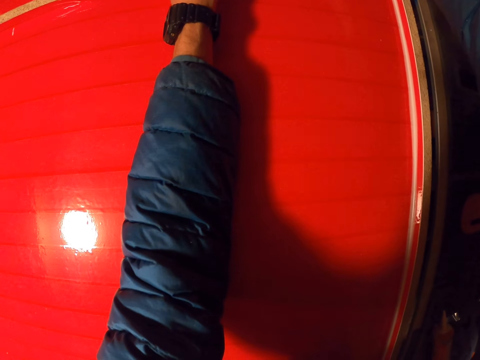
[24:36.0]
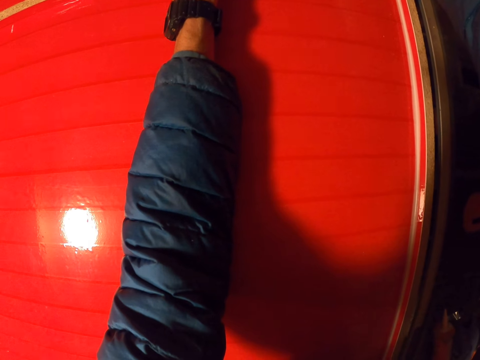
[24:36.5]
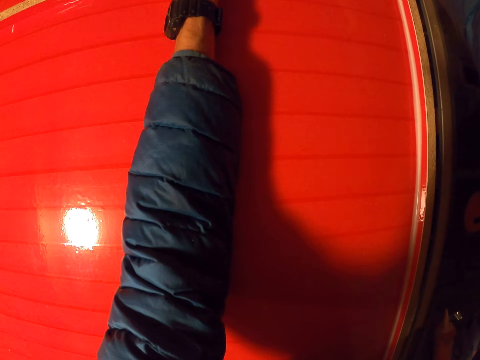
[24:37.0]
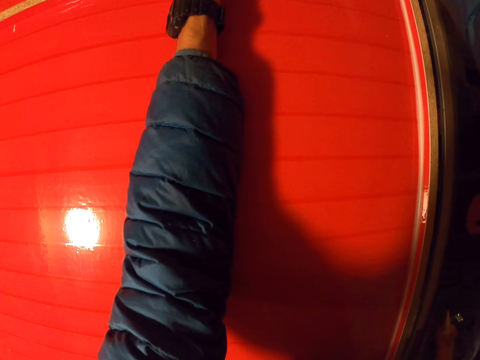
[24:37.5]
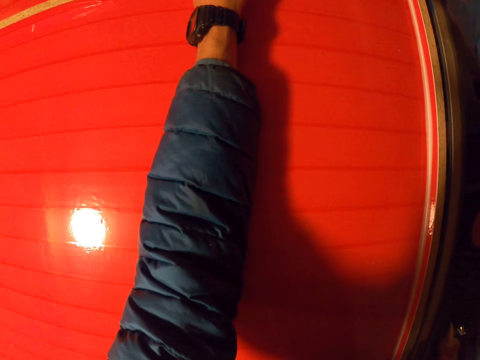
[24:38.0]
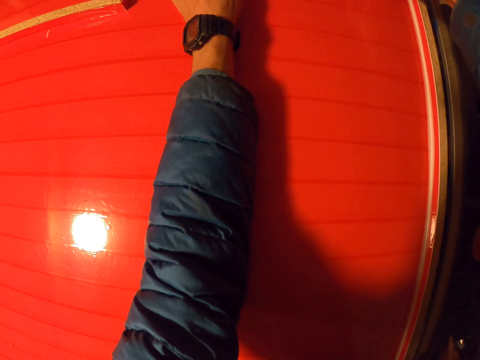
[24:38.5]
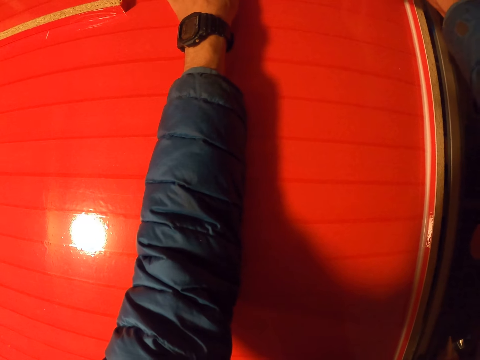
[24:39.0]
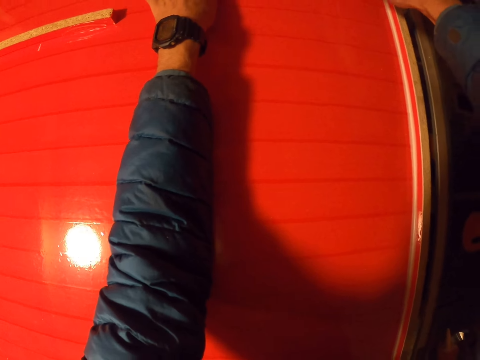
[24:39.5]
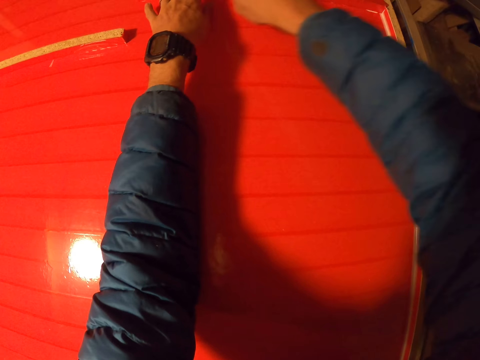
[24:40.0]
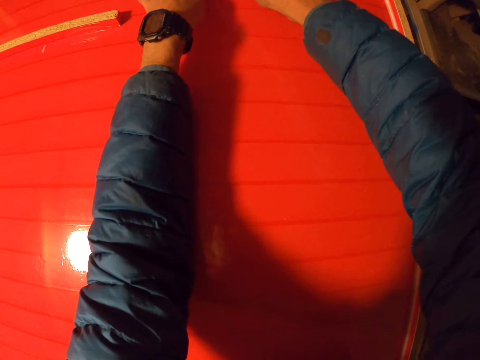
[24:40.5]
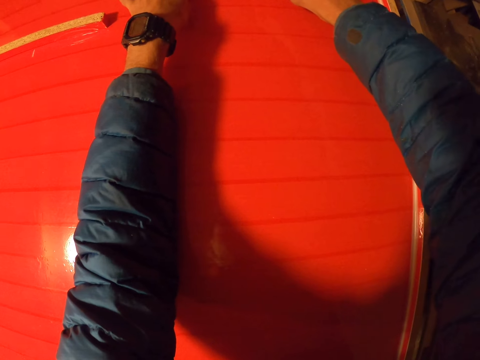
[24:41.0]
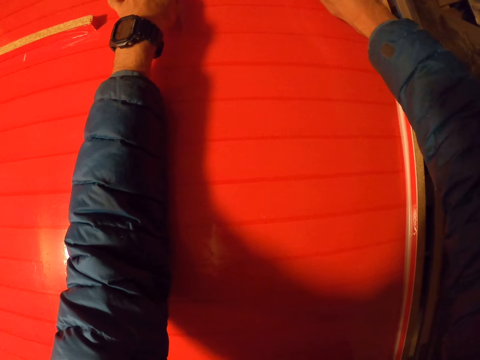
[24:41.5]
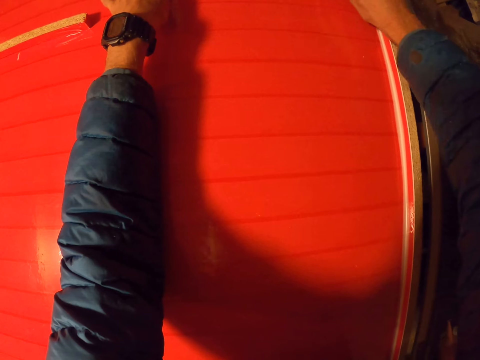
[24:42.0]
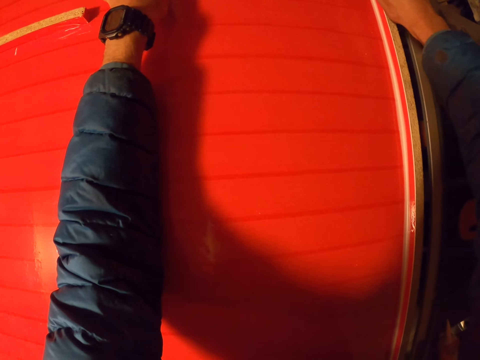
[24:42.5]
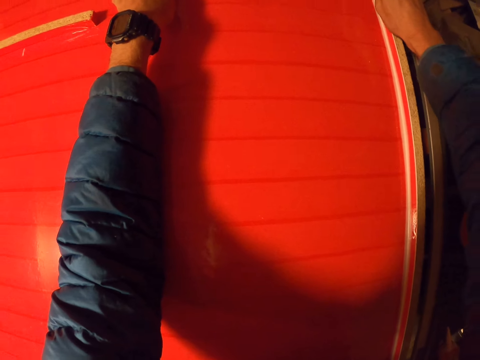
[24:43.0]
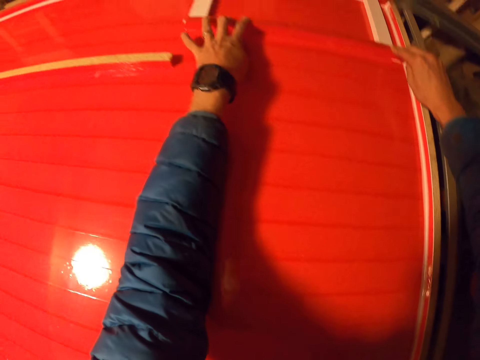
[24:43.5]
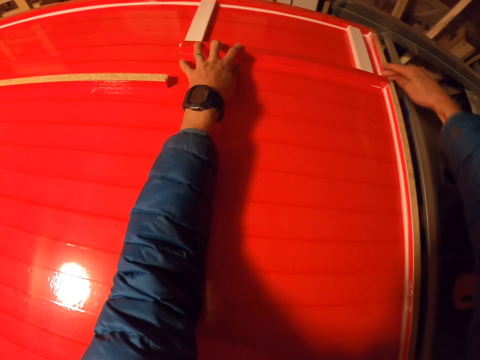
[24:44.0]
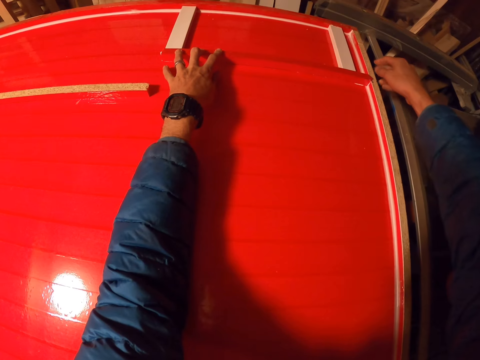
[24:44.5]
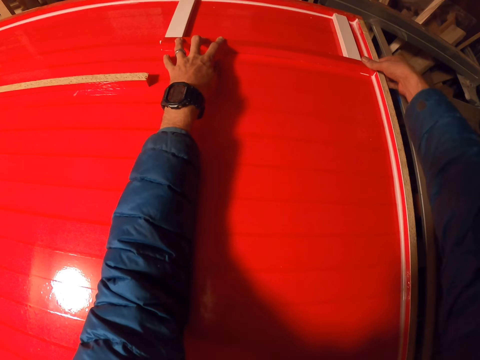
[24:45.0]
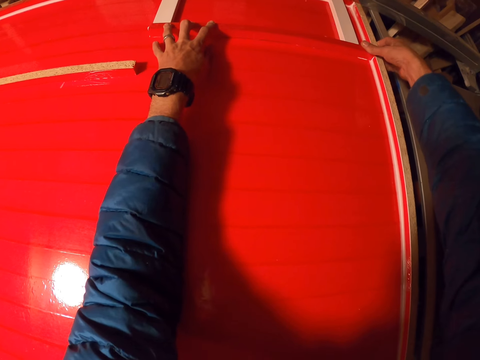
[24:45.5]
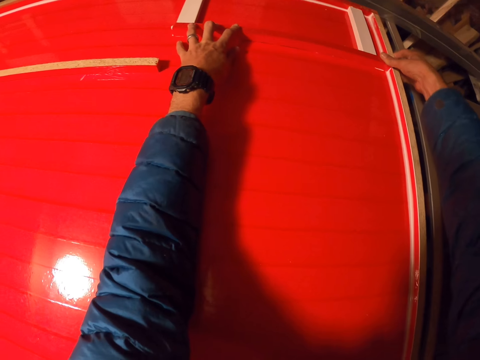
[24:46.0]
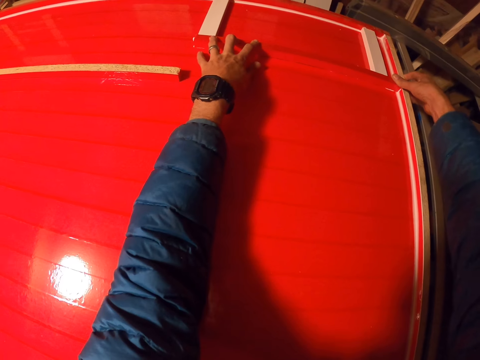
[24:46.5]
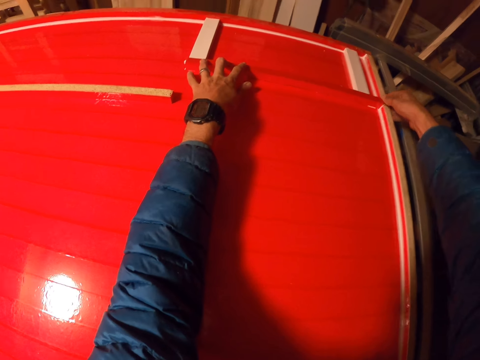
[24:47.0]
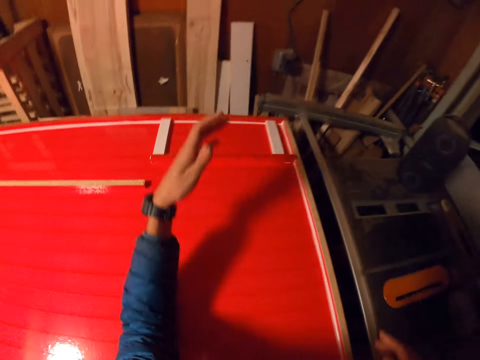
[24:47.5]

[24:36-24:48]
The camera wearer smoothens the piece of wood with the left hand.

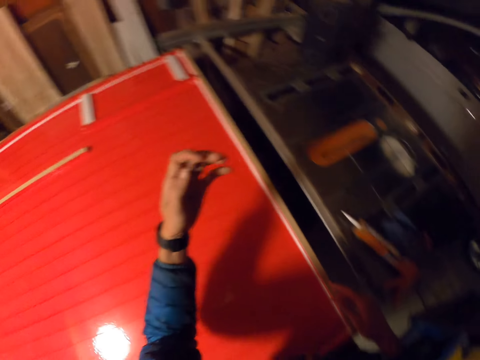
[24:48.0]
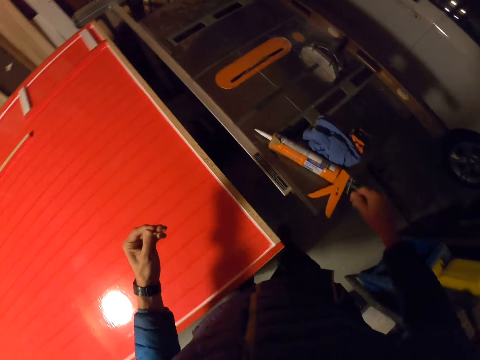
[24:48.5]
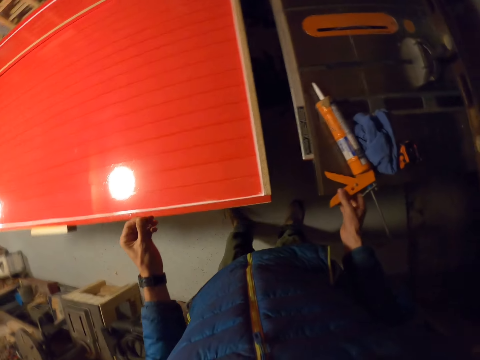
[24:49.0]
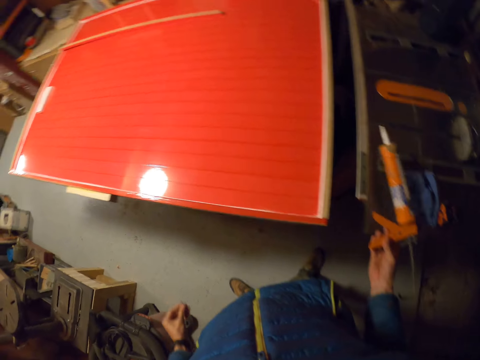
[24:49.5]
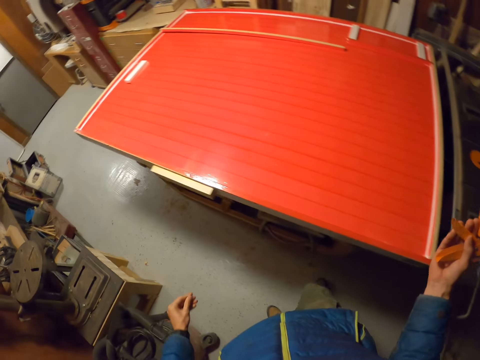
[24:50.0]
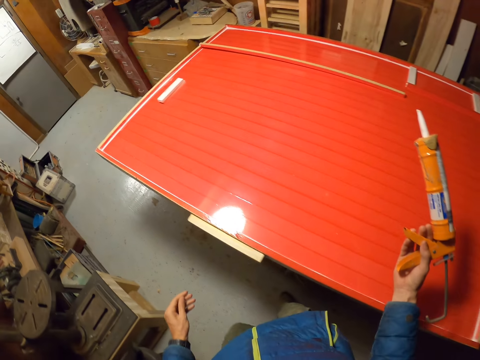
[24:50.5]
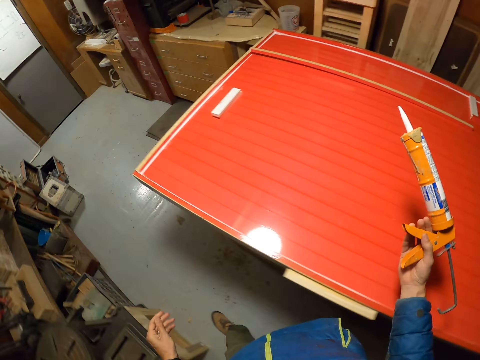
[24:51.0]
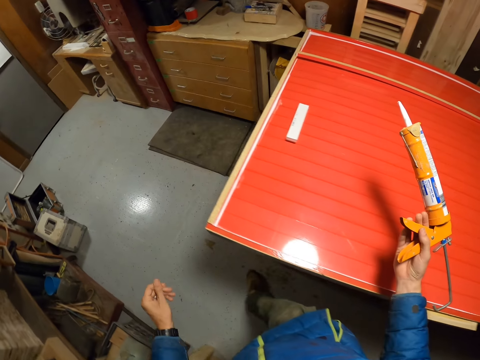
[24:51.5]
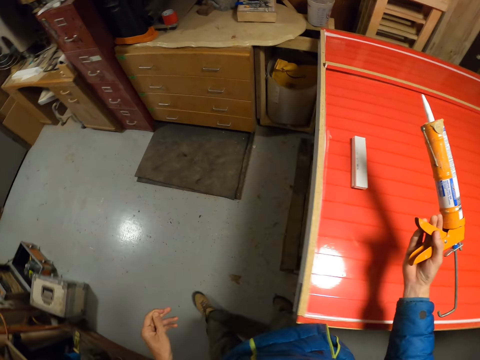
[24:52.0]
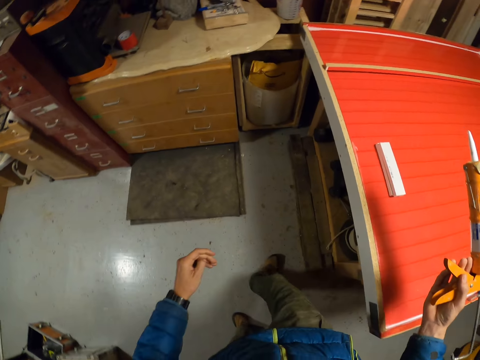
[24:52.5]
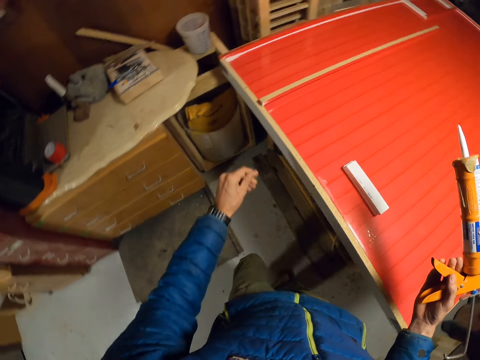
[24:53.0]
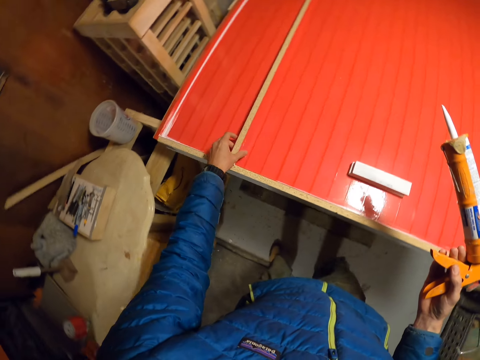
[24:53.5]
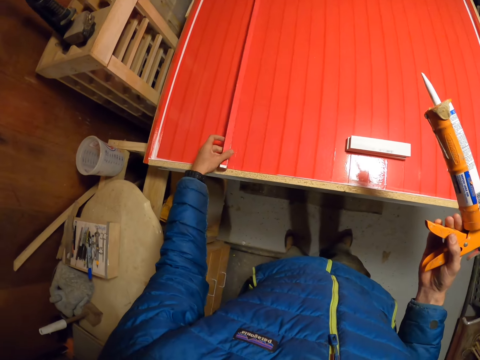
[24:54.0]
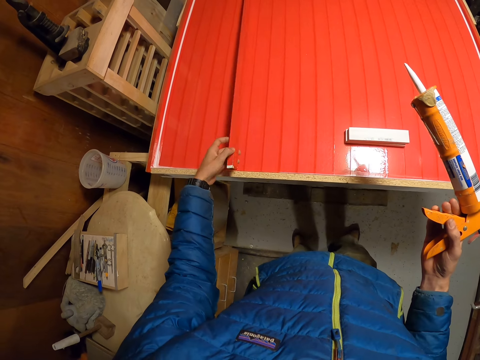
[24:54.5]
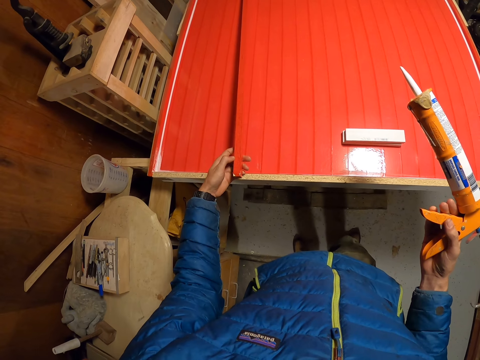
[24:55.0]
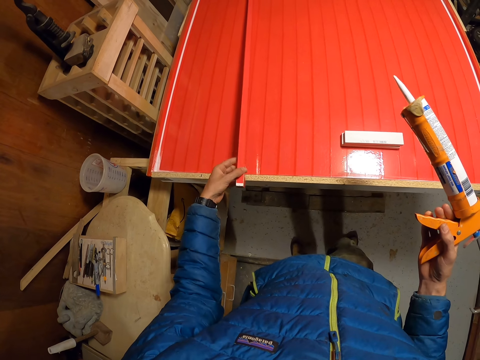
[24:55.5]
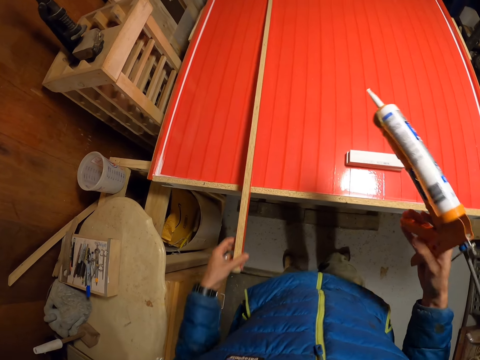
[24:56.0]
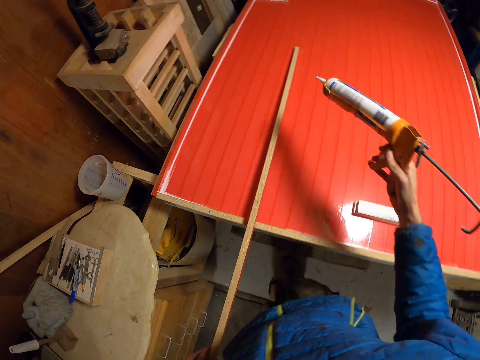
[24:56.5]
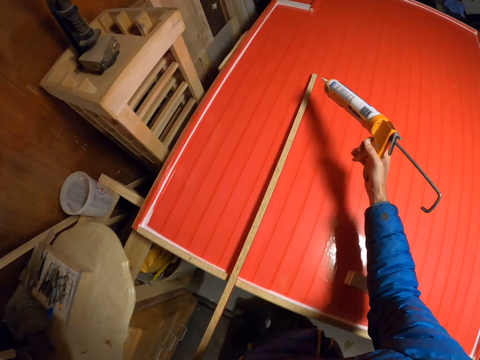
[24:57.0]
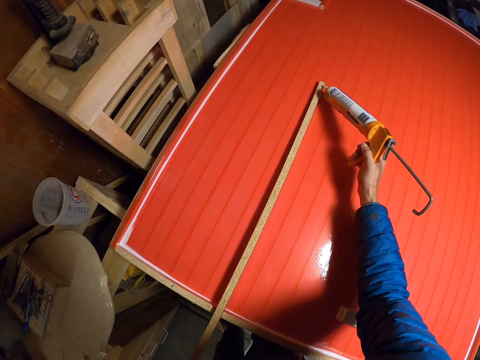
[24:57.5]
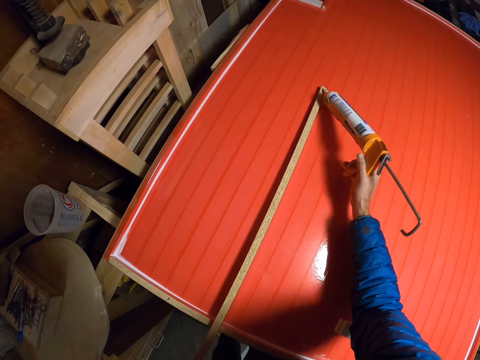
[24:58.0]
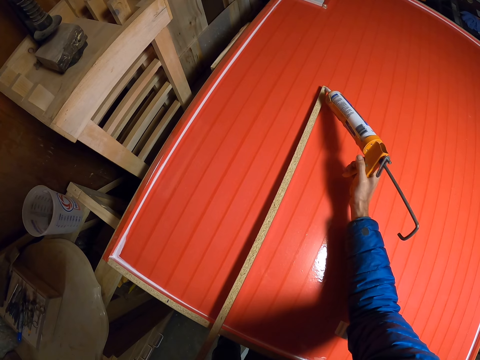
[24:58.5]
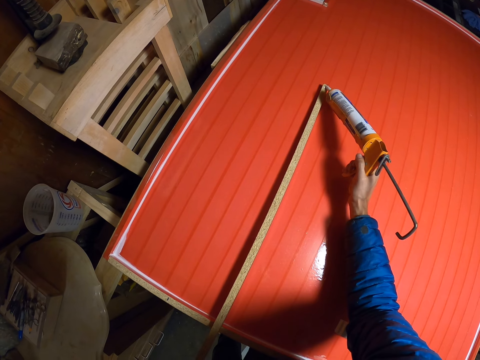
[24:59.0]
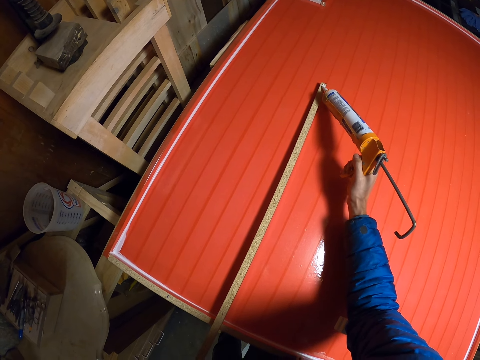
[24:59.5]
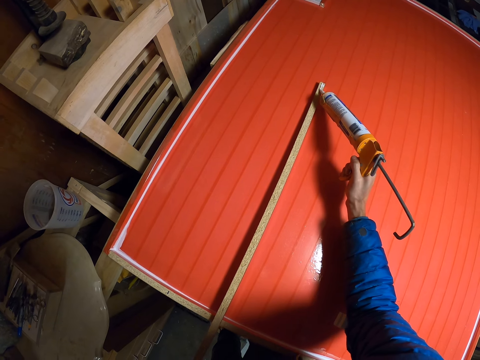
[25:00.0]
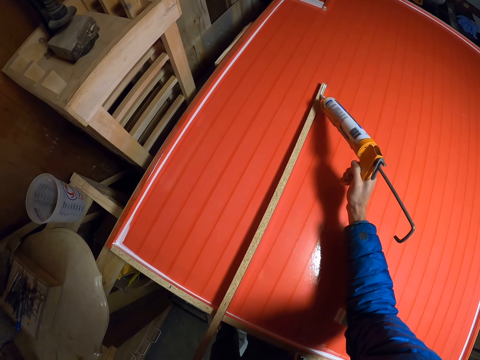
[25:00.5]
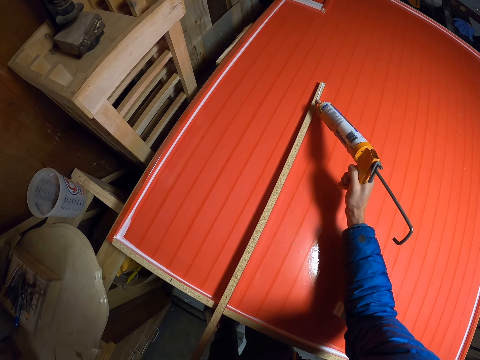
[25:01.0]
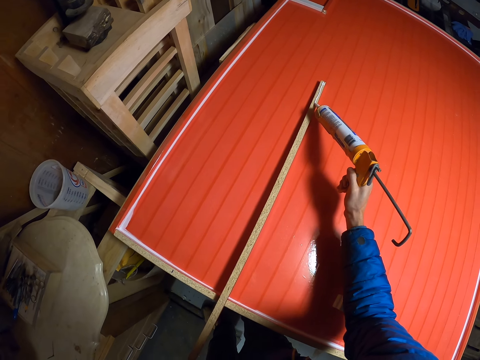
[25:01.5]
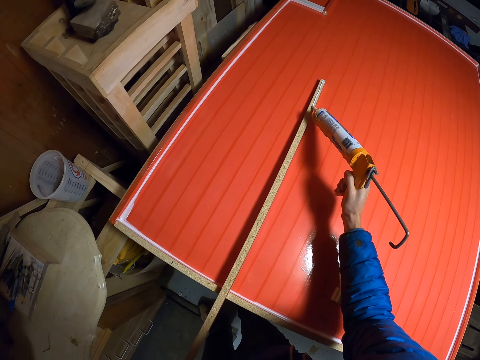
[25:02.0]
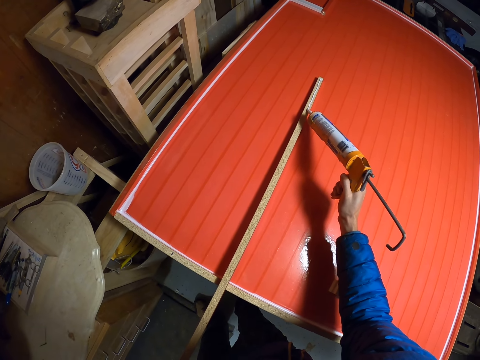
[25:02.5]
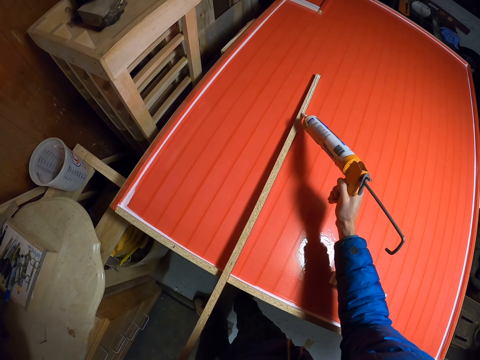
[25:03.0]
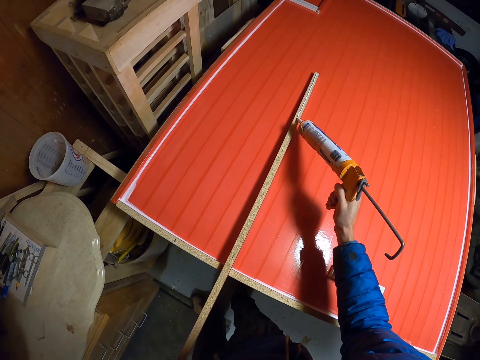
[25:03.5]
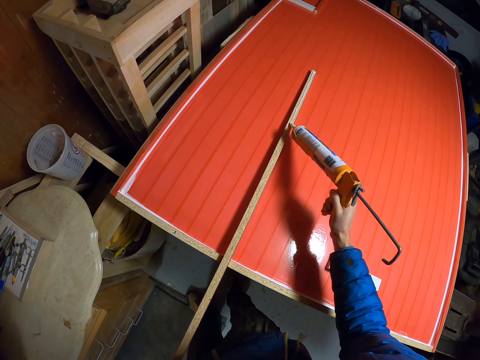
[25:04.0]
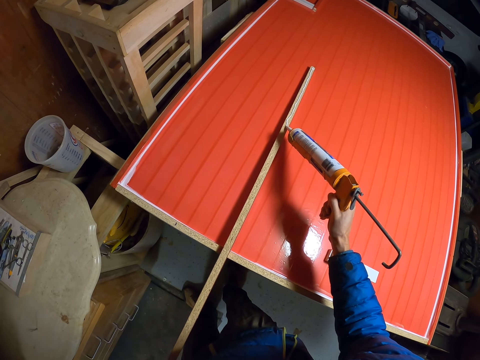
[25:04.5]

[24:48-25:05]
The camera wearer picks up the glue gun from the table saw with the right hand. They walk to the other side of the structure. They adjust the long piece of wood with the right hand. They rotate the piece of wood. They pull the piece of wood towards them. They apply glue with the glue gun on the long piece of wood.
